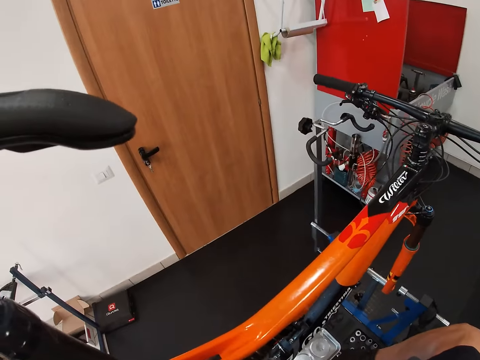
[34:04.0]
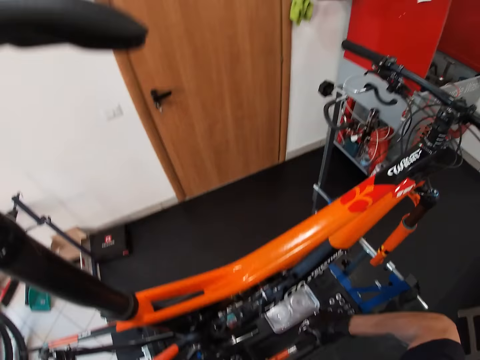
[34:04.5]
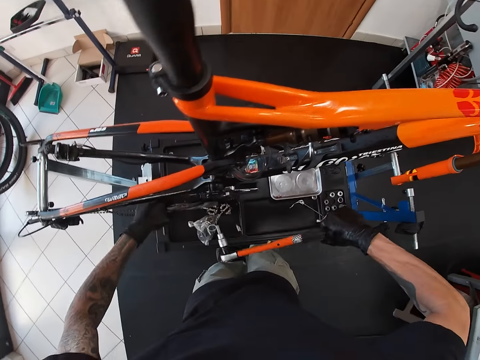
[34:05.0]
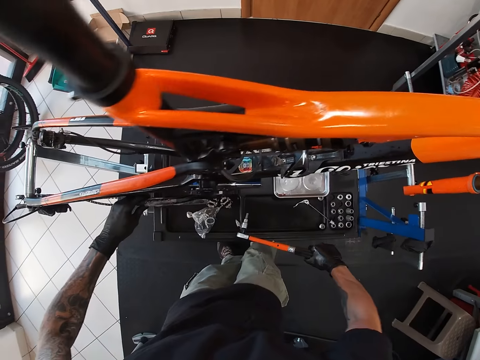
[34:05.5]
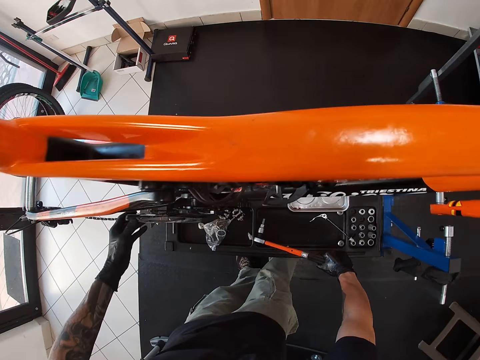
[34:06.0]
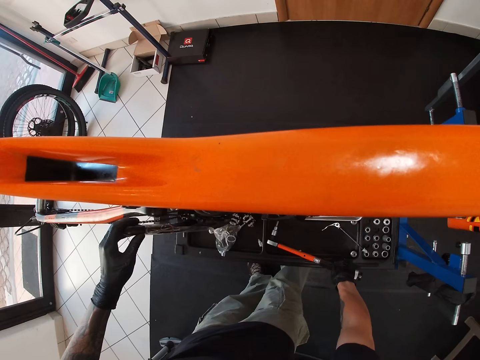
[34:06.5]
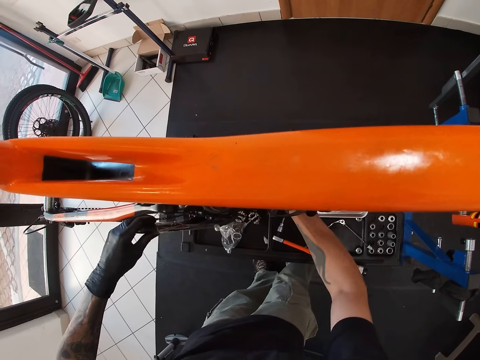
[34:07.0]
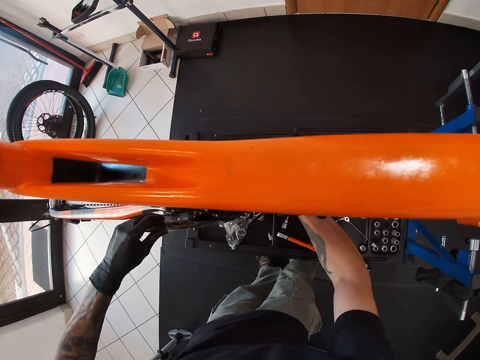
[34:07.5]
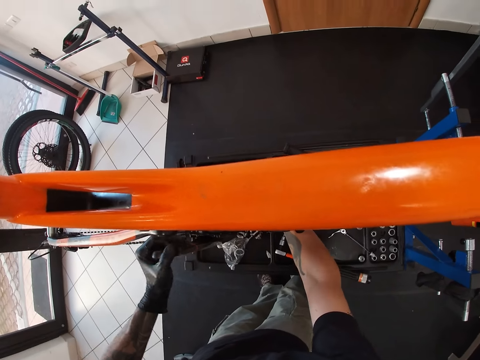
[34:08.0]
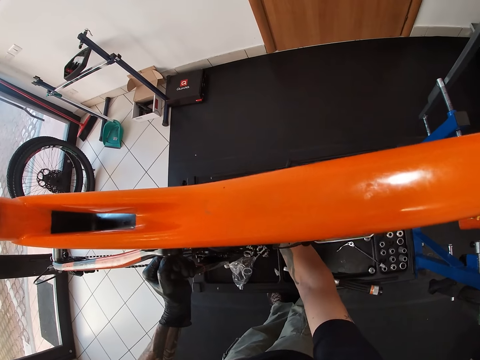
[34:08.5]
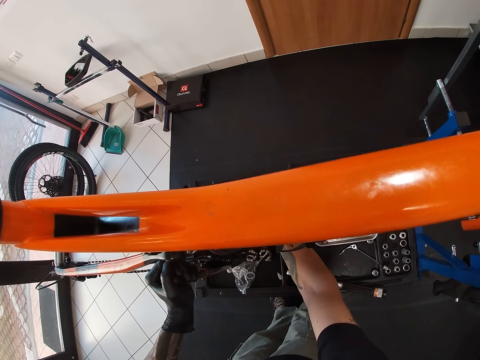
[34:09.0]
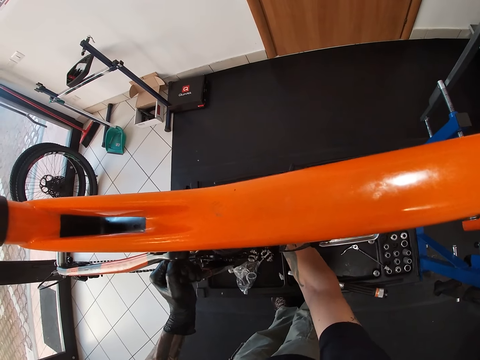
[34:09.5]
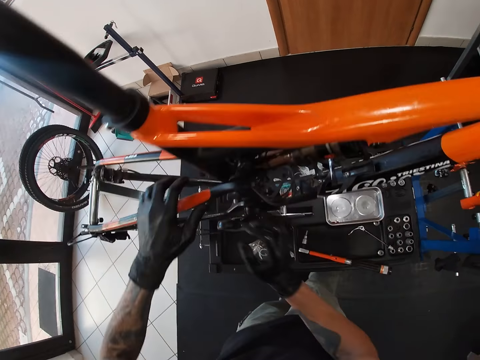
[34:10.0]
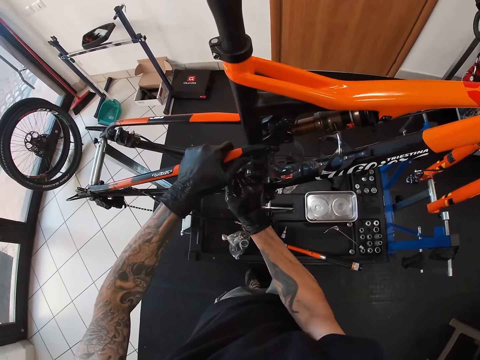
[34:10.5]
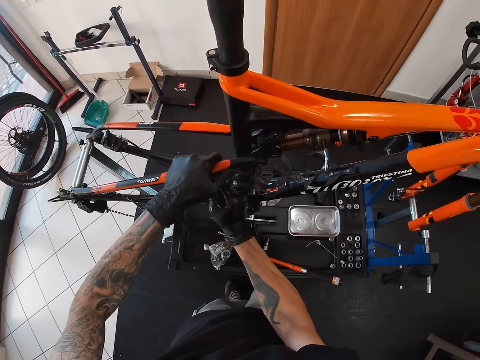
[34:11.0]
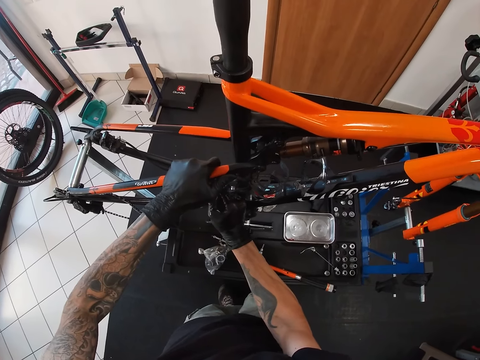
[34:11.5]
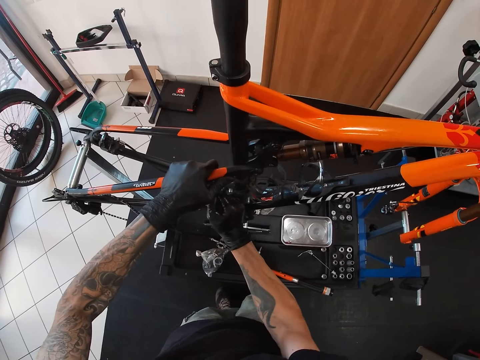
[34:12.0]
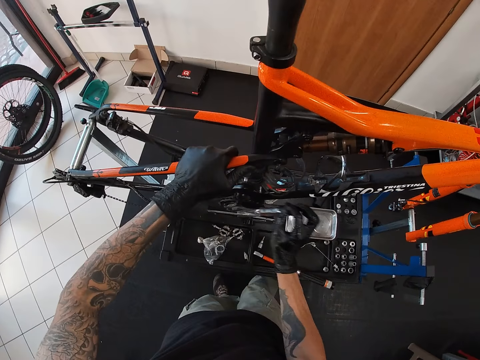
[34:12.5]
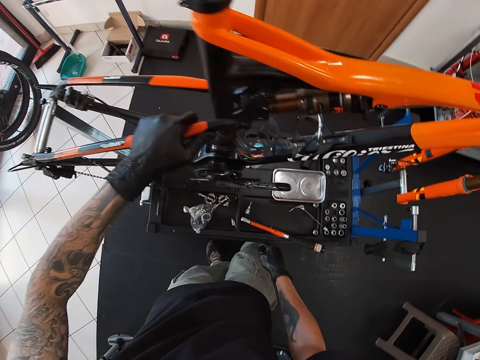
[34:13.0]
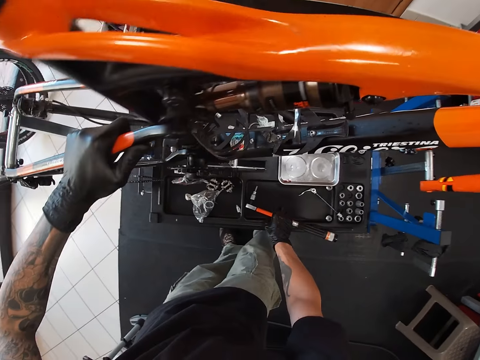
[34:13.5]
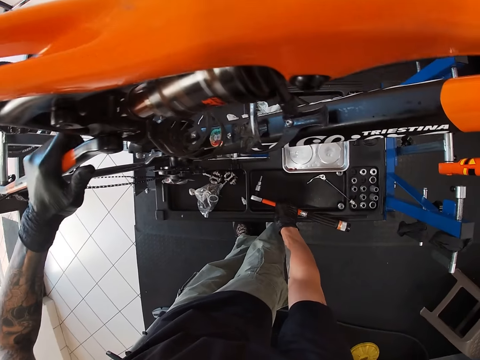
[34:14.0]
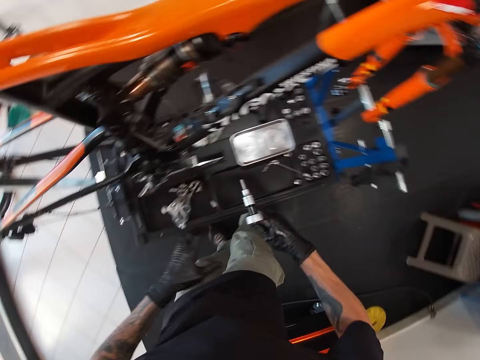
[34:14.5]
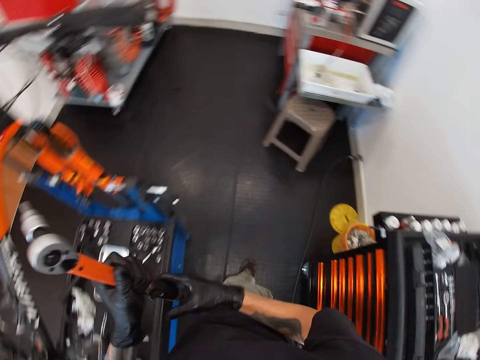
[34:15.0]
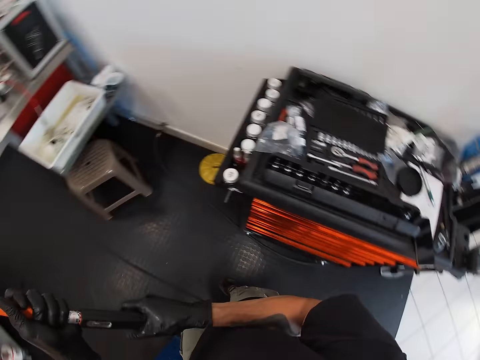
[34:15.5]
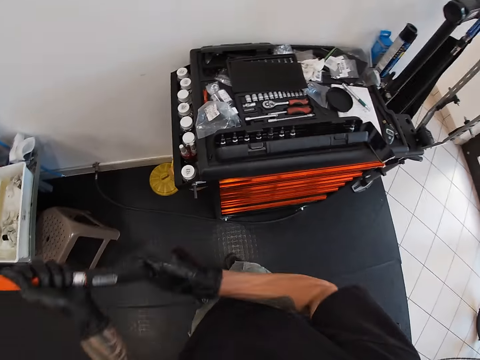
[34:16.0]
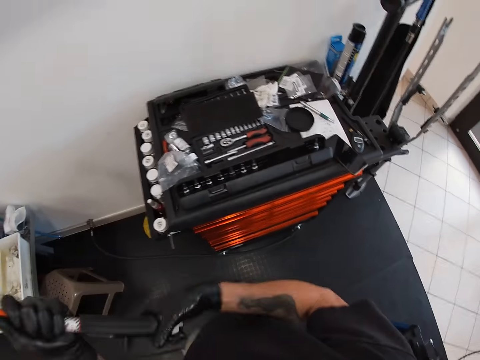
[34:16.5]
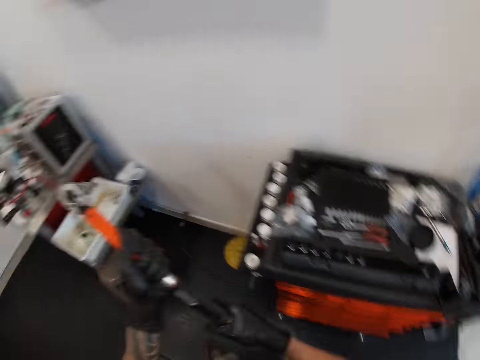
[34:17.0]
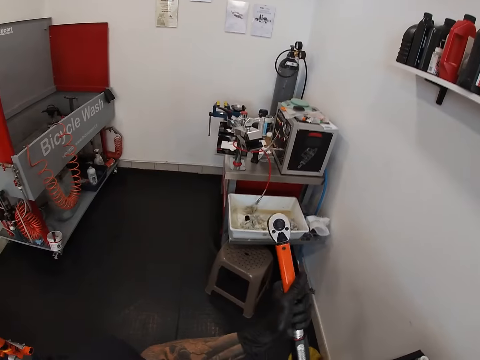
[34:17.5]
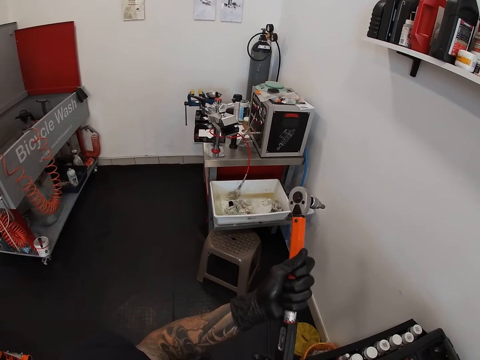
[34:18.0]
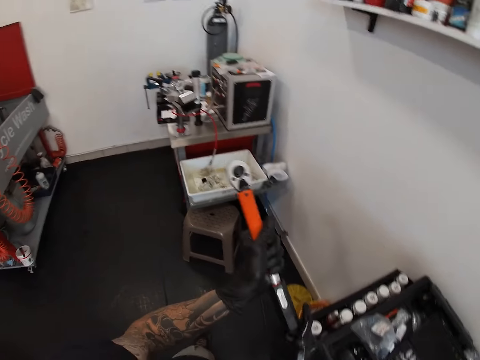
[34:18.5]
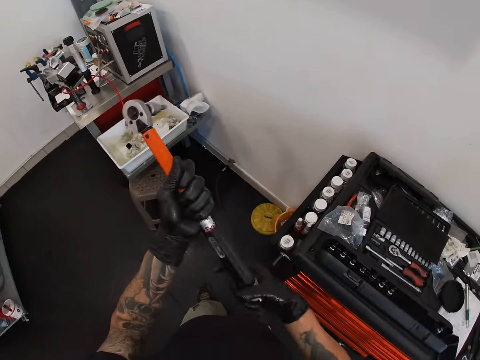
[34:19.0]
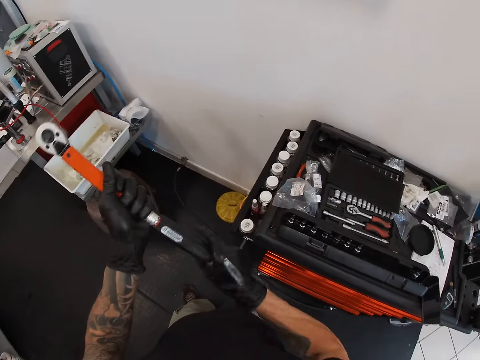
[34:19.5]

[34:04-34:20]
The camera wearer drops the socket wrench or L spanner on the maintenance bench with his right hand. He adjusts the crank arm or crank spider with his left hand. He holds the crank spider with his hands. He grabs the seat stay with his left hand and adjusts the crank arm with his right hand. He spins the crank arm with his right hand. He picks the socket wrench from the maintenance bench with his right hand. He passes the socket wrench in his right hand to his left hand. He unscrews the bottom of the socket wrench with his right hand. He opens the spanner with his right hand.

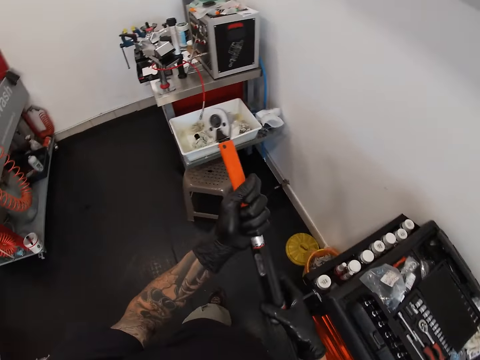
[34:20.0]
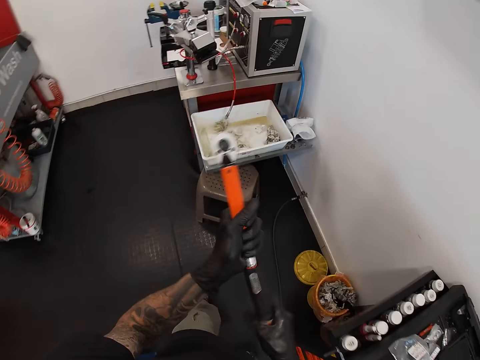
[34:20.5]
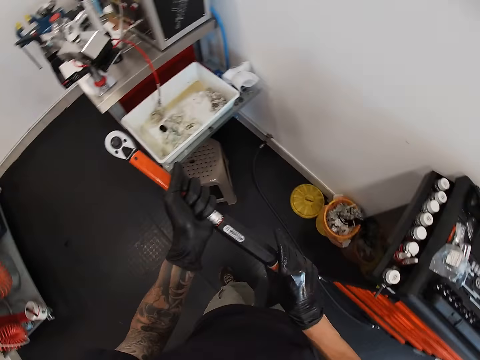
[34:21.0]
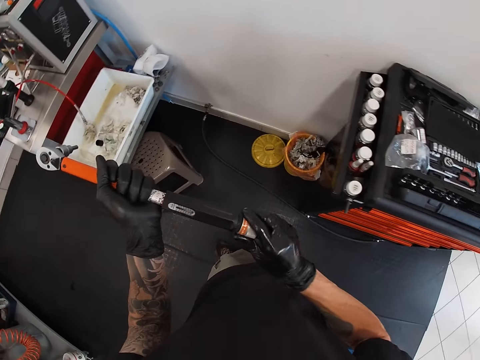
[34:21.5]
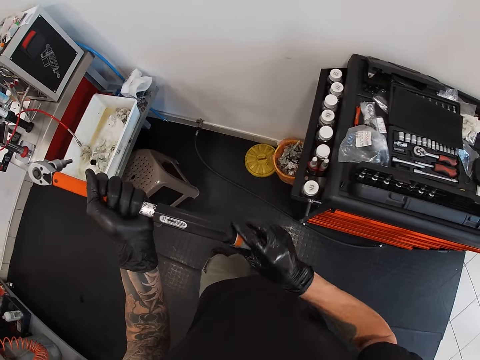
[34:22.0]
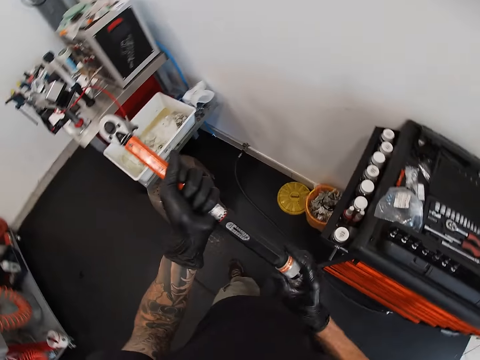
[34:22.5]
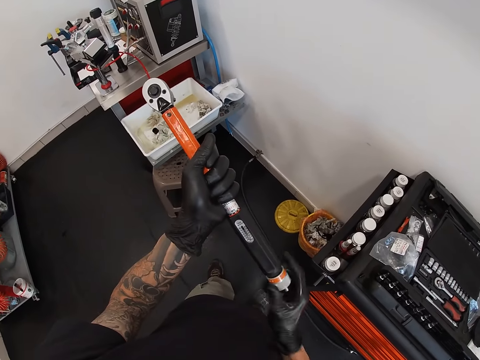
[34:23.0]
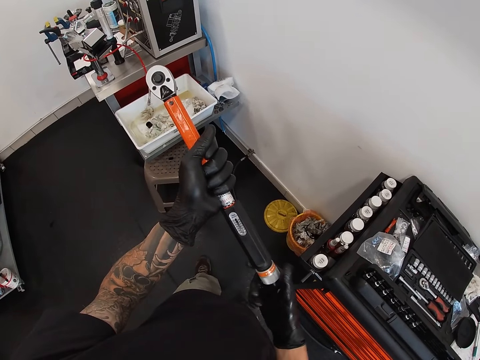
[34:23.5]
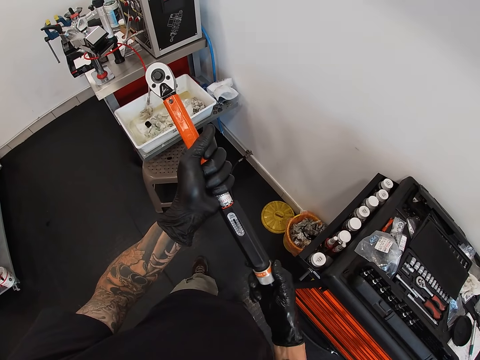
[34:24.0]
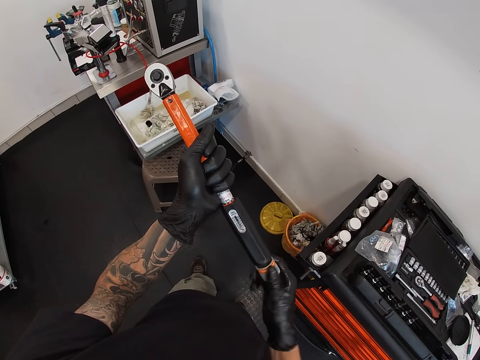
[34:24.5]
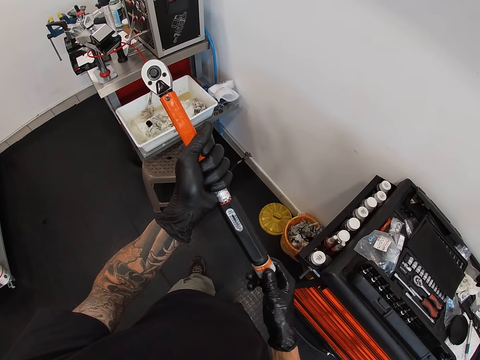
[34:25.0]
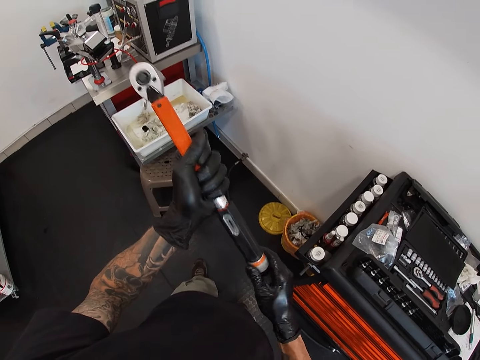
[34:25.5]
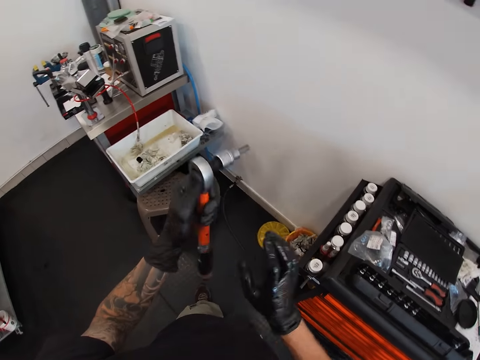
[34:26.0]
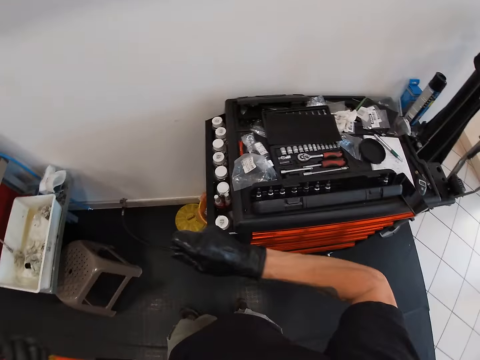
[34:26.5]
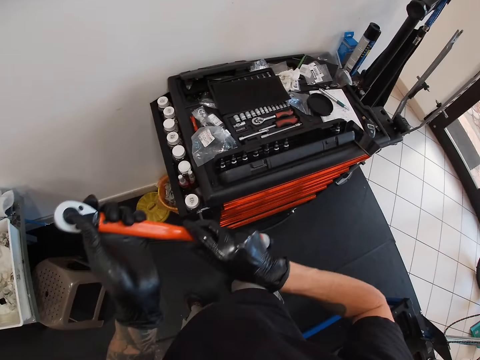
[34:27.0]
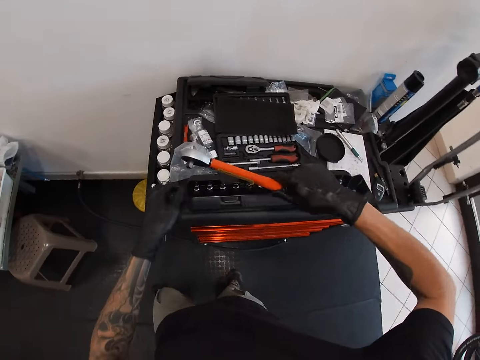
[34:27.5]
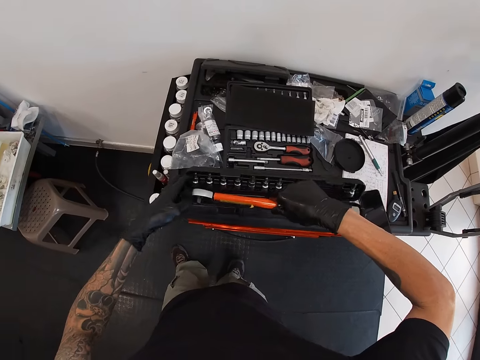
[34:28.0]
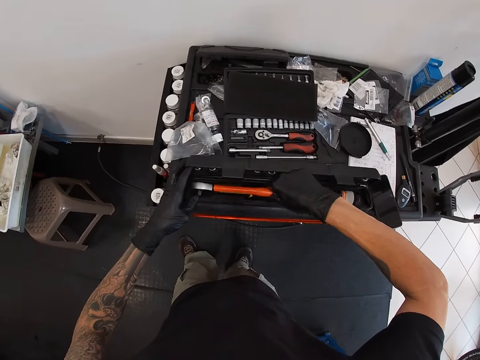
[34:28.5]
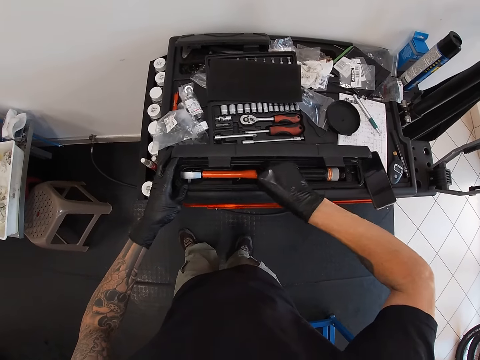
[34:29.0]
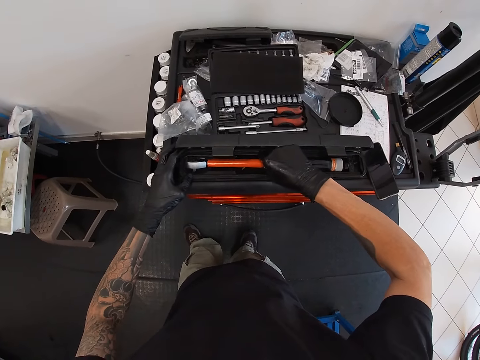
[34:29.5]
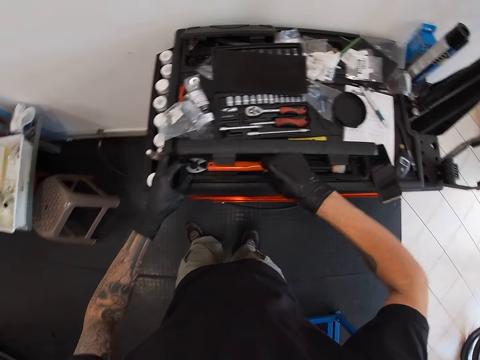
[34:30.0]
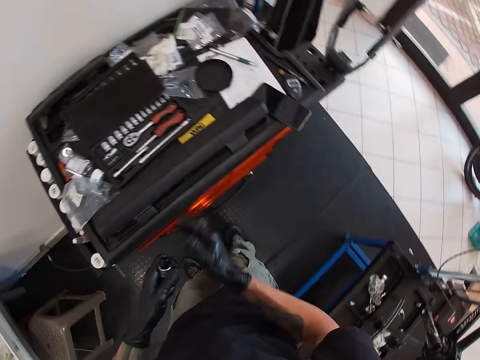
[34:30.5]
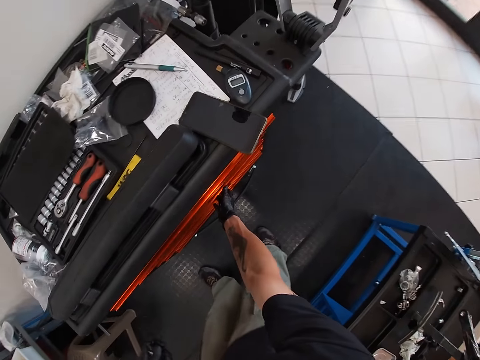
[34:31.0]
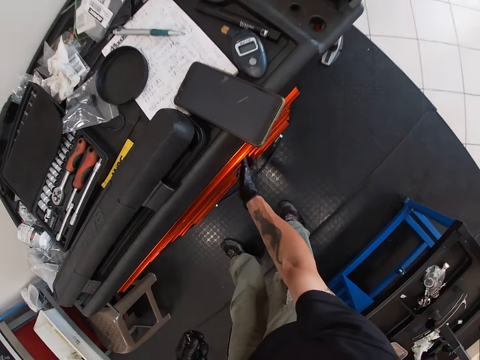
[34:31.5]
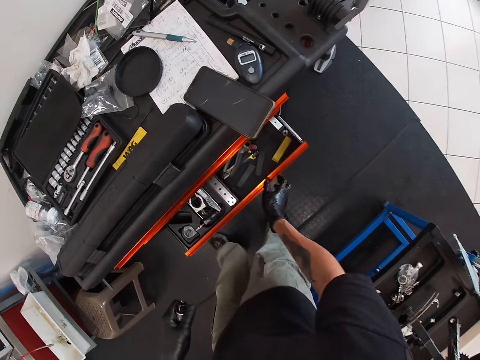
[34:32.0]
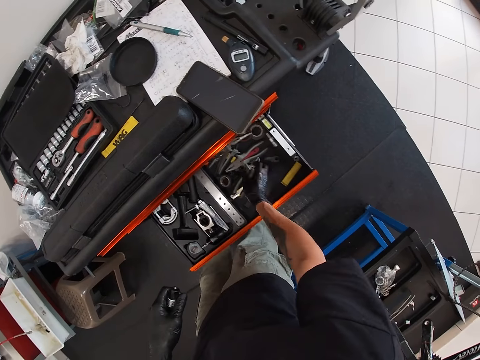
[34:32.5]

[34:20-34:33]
The camera wearer detaches the hex sockets from the socket wrench with his right hand. He passes the socket wrench in his left hand to his right hand. He holds the box on top of the tool drawer with his left hand. He drops the socket wrench into the box on top of the tool drawer with his right hand. He passes the hex sockets in his right hand to his left hand. He opens the tool drawer with his right hand.
